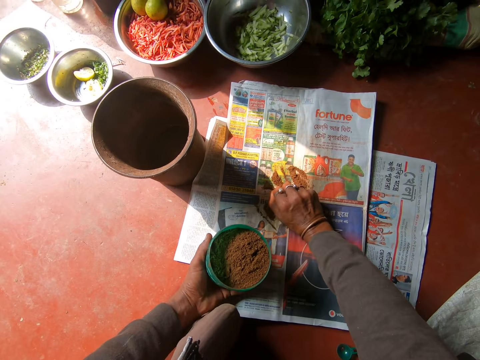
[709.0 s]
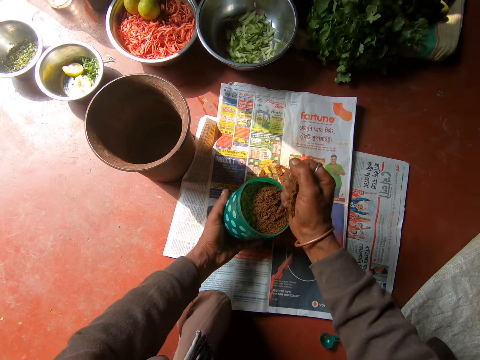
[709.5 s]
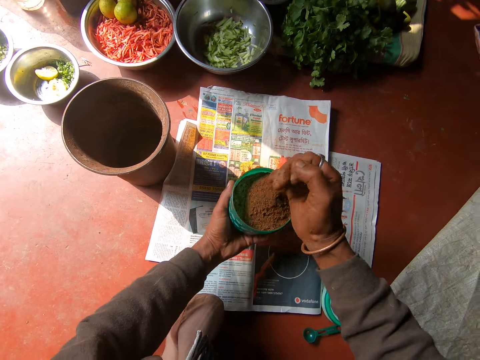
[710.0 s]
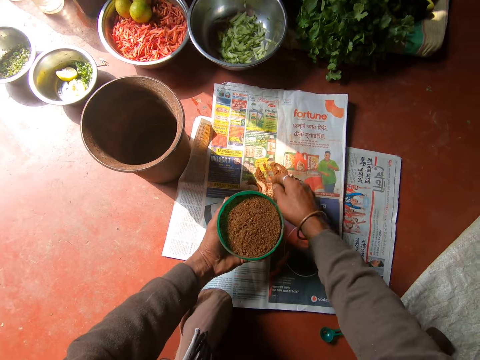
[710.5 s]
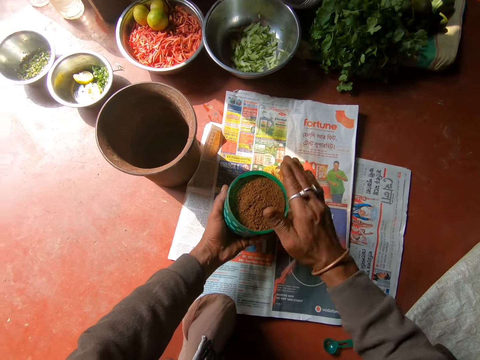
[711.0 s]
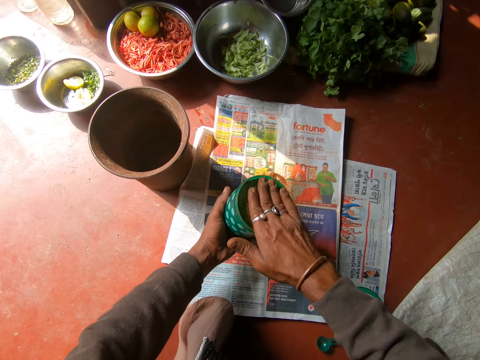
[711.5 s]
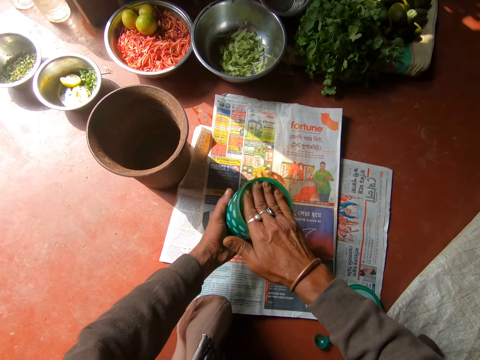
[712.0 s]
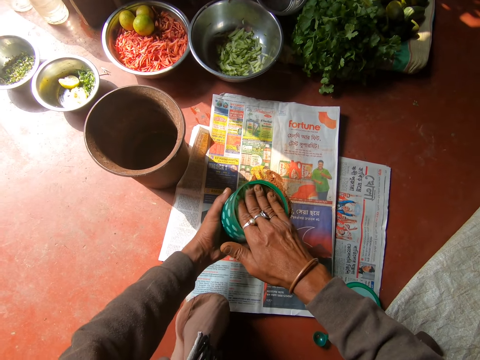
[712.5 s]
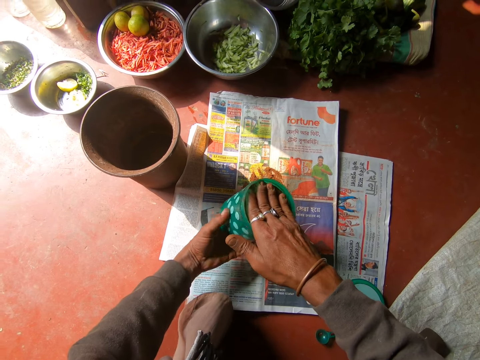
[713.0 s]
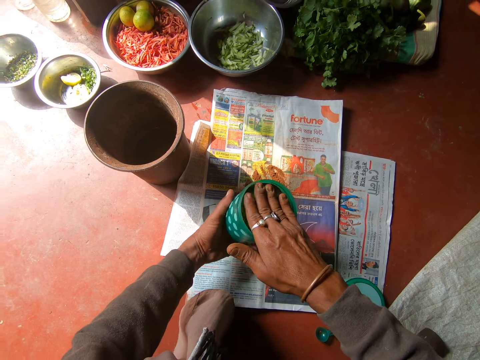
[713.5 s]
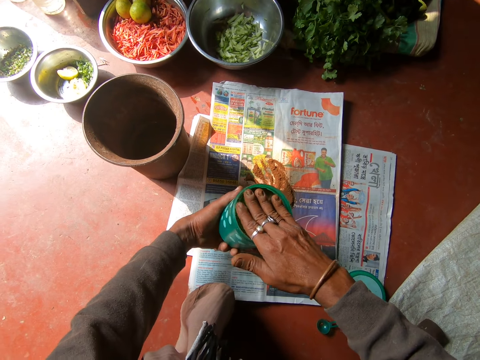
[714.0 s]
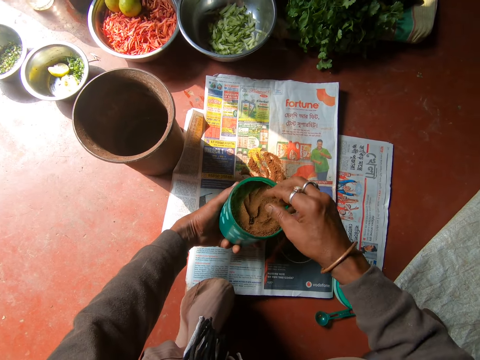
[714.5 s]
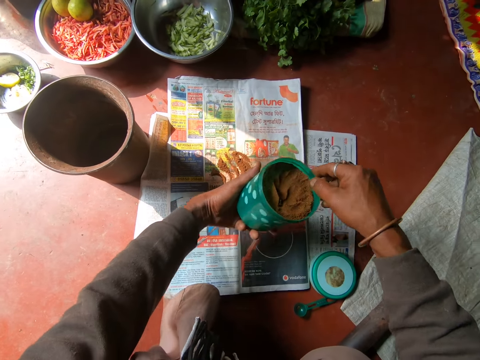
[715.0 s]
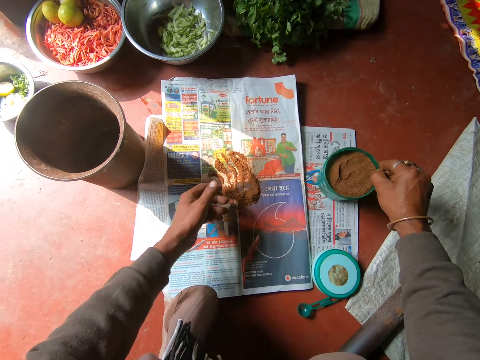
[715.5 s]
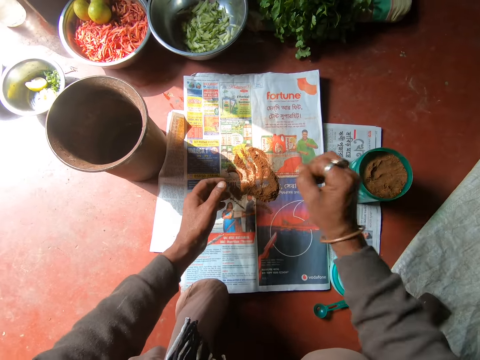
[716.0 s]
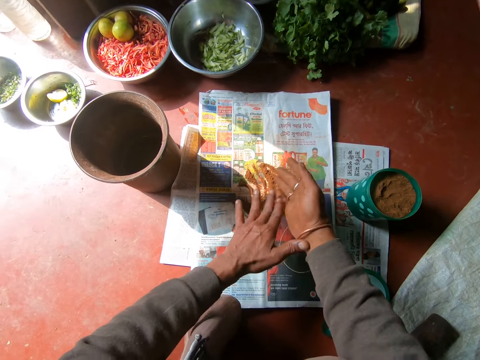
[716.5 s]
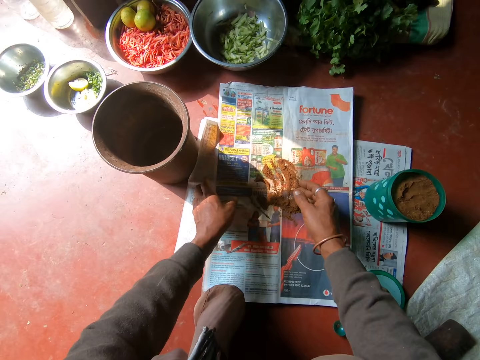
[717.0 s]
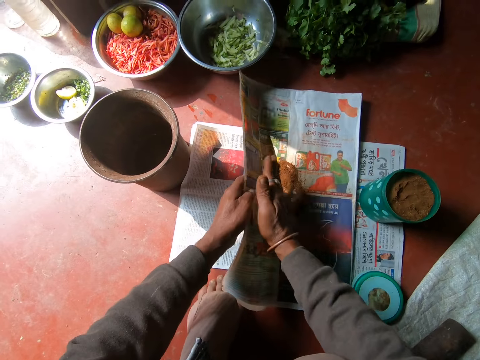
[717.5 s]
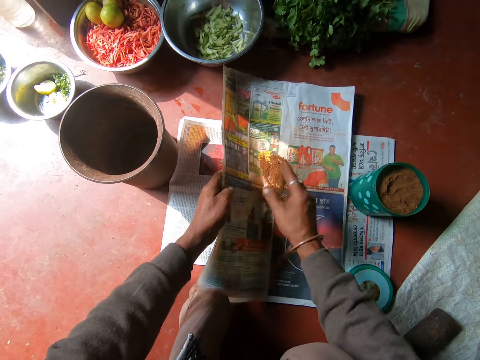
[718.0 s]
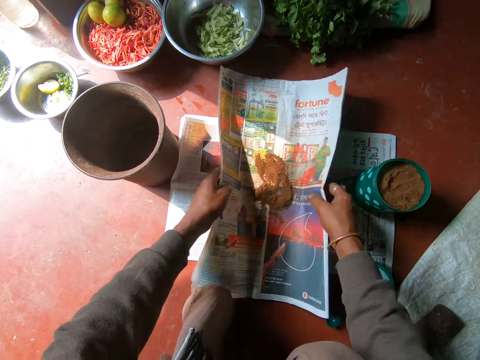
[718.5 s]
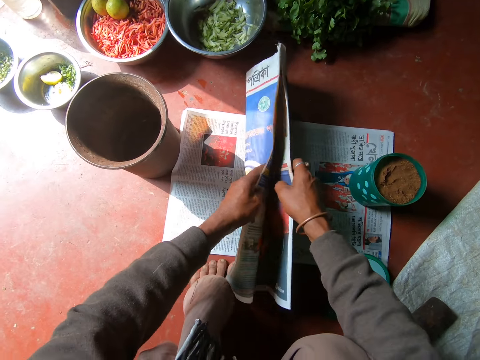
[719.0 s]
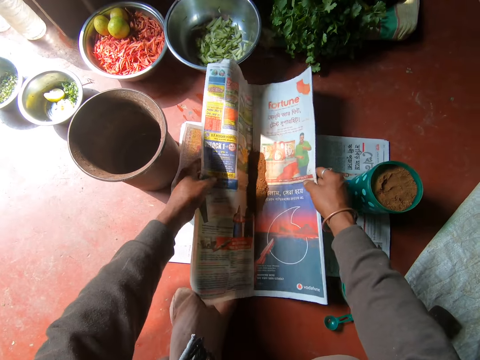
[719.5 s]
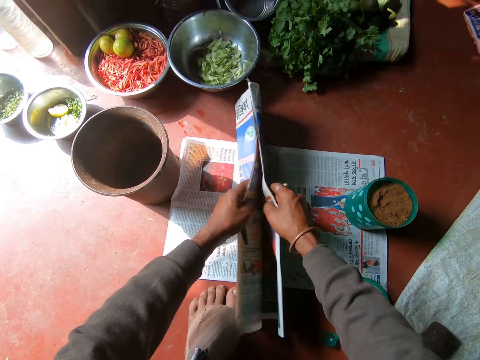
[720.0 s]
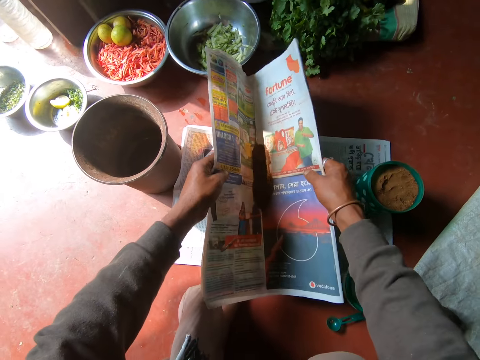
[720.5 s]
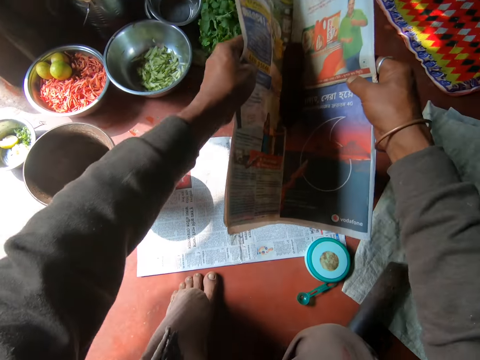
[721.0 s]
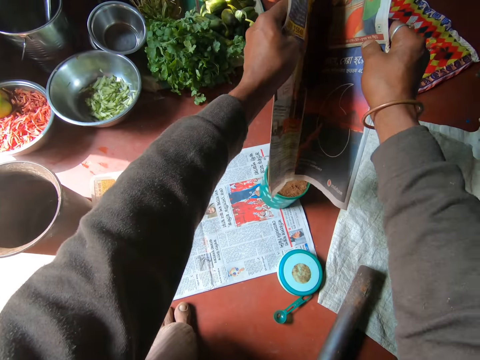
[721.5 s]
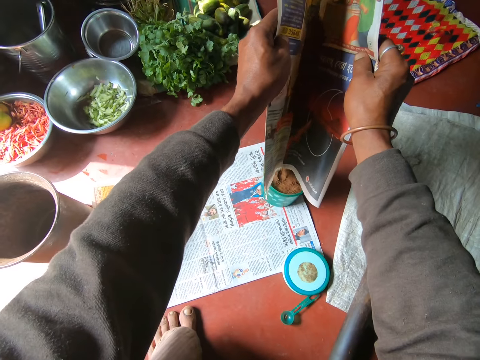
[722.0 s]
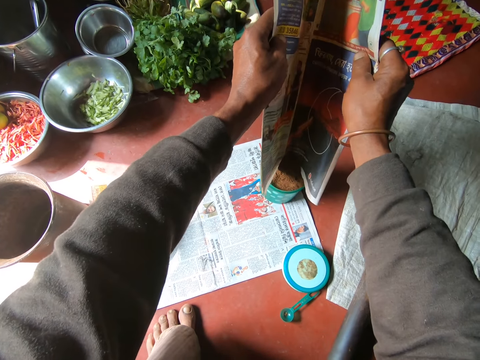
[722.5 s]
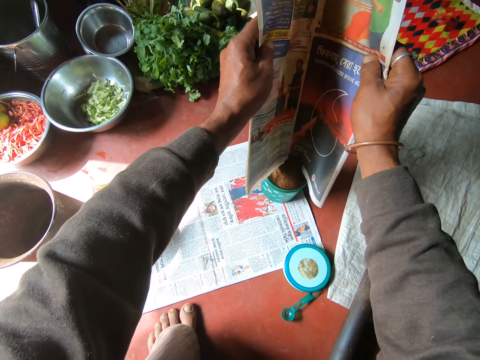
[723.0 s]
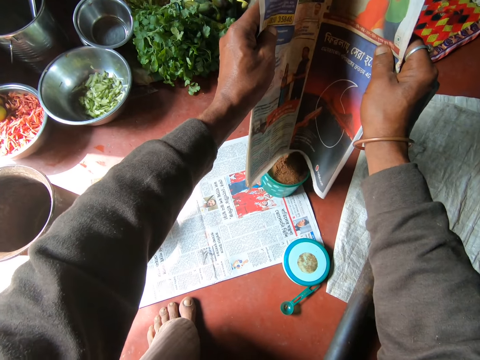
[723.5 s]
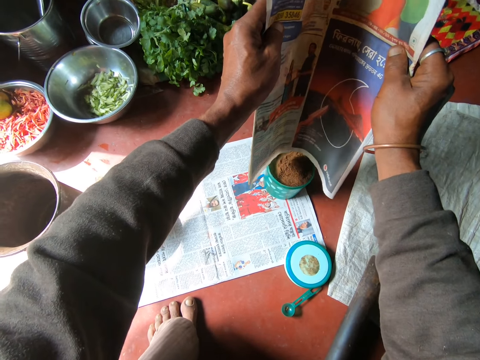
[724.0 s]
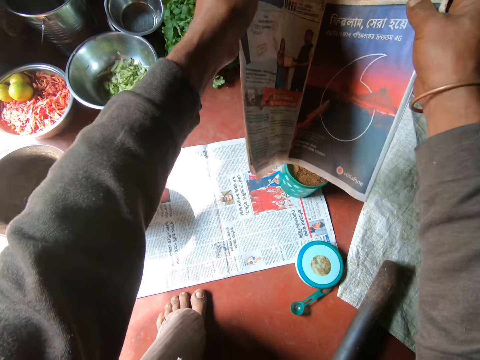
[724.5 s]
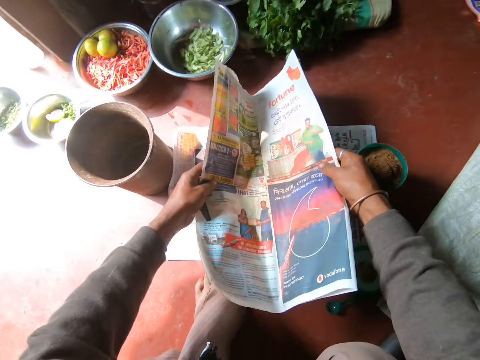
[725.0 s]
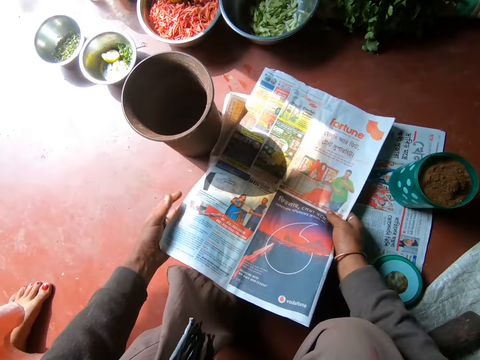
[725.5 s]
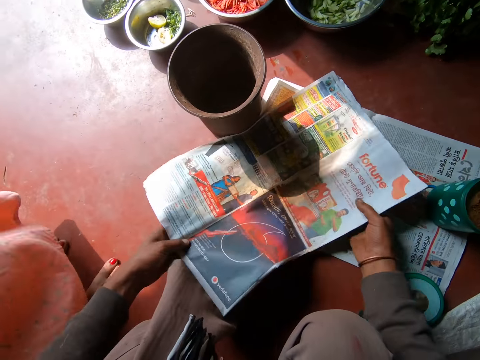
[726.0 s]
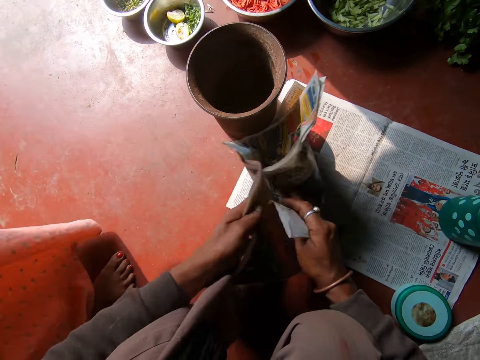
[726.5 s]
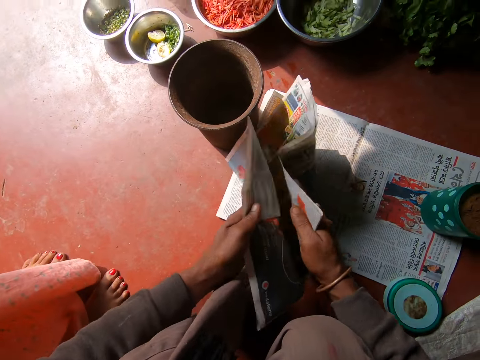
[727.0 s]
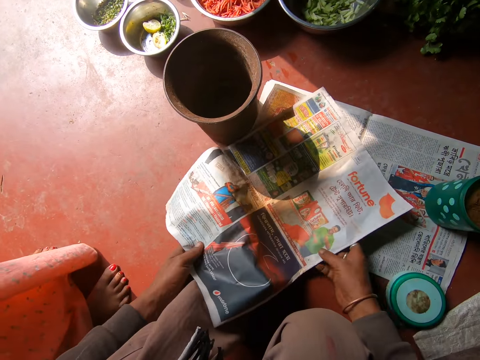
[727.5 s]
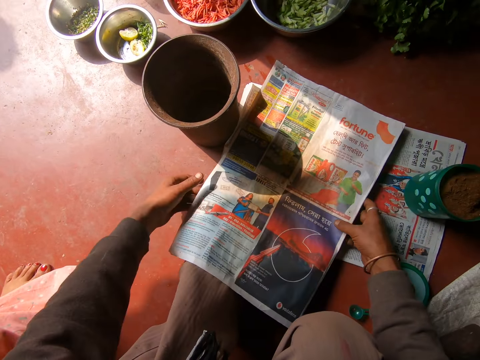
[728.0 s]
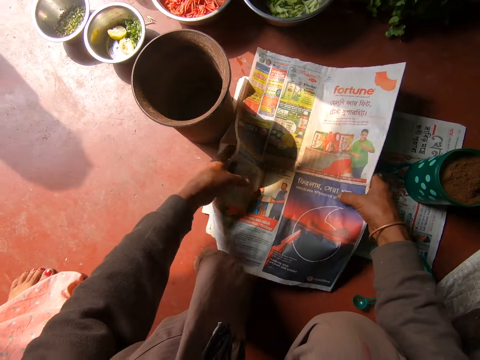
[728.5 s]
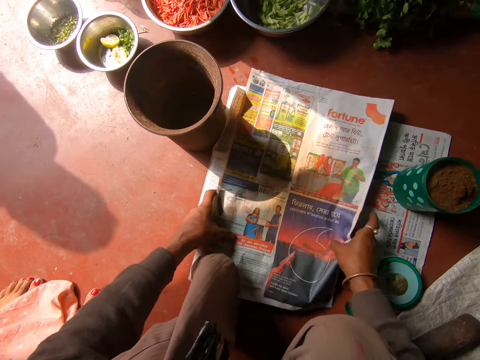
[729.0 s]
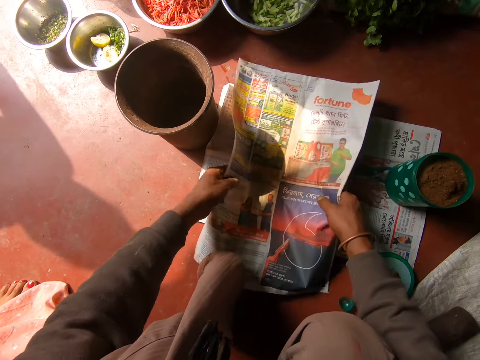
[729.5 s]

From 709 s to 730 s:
The camera wearer adjusts the sand on the container in his left hand with his right hand. He presses the powder in the tin. He passes the container in his left hand to his right hand. He drops the container in his right hand on the ground. He shakes both hands off on the paper of sand on the ground. He holds the newspaper. He adjusts the paper of sand on the ground with both hands. He talks to a person in the background. He picks up the paper of sand from the ground with both hands. He pours the sand on the paper in both hands inside the container on the ground. He drops the paper in both hands on the ground. He folds the paper with both hands.
